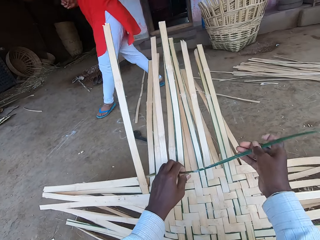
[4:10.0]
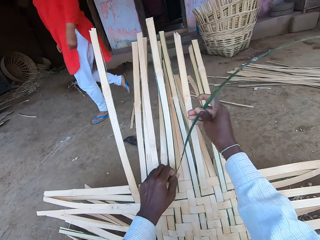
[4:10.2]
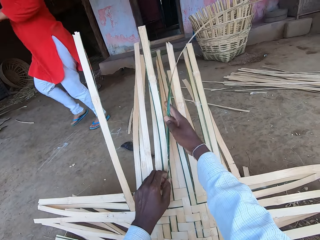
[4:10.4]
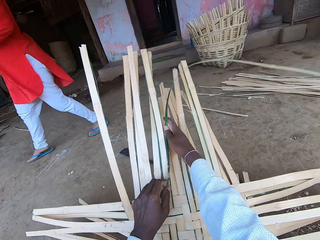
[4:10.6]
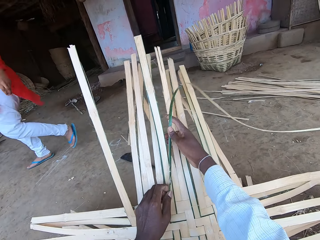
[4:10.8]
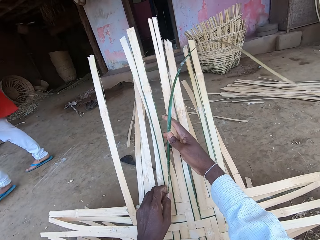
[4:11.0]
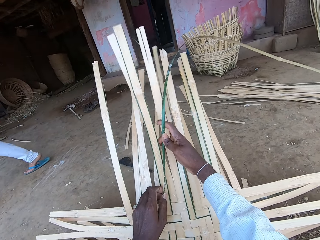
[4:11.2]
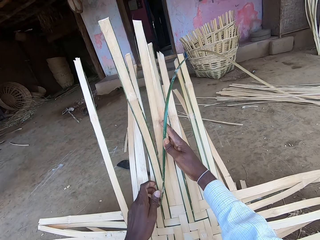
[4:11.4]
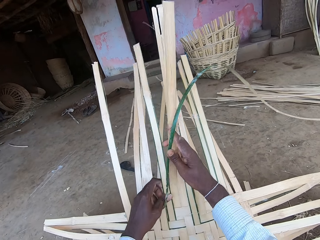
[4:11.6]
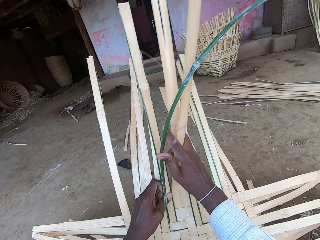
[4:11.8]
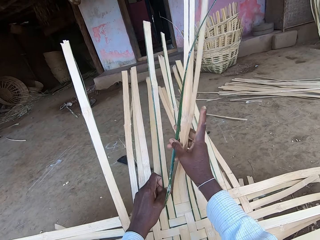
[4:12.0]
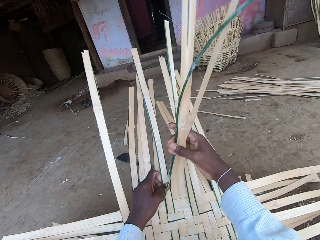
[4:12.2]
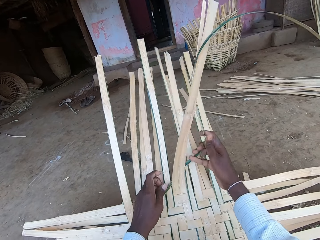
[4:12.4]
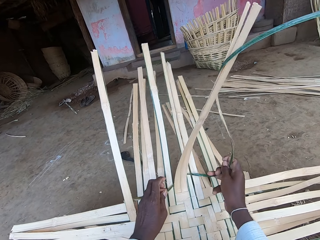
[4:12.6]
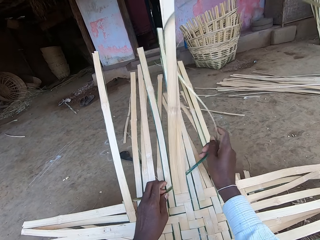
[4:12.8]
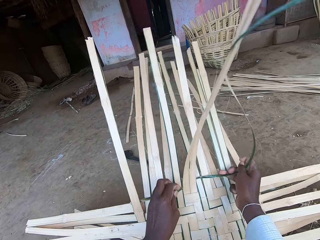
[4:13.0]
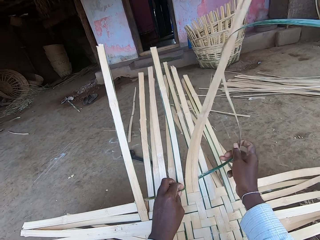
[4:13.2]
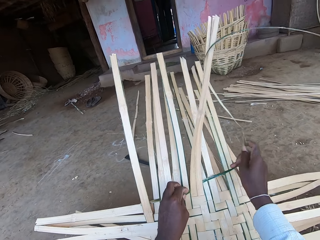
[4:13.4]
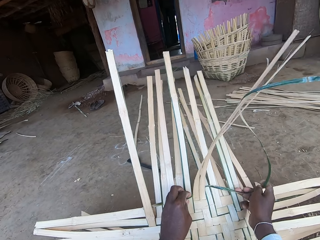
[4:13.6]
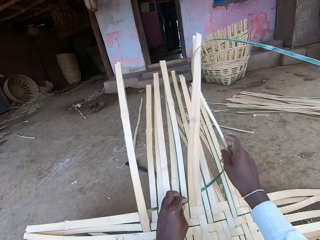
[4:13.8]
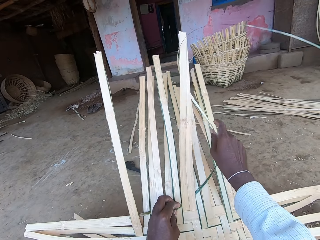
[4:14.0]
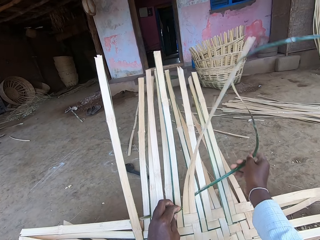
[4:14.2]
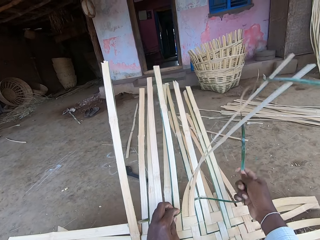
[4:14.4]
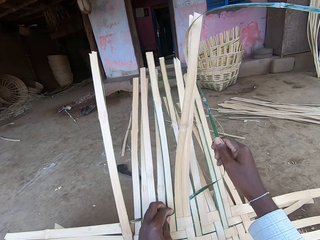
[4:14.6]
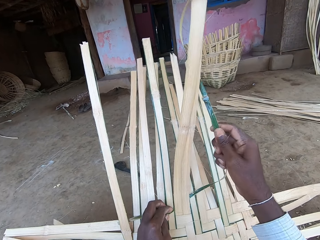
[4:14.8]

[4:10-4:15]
The camera wearer bends the bamboo strip in the woven bamboo on the floor to his left hand with his right hand. A woman passes in front of the camera wearer. The camera wearer adjusts some bamboo strips of the woven bamboo on the floor with his right hand.

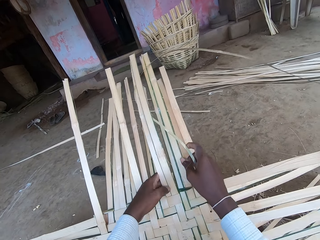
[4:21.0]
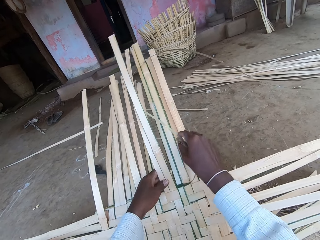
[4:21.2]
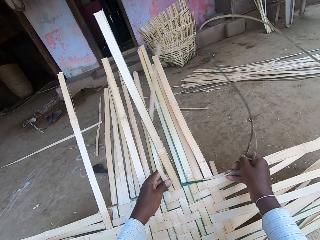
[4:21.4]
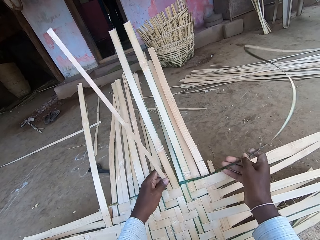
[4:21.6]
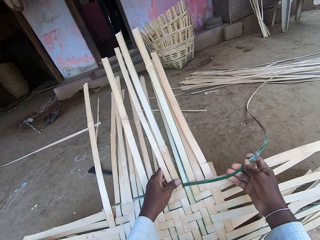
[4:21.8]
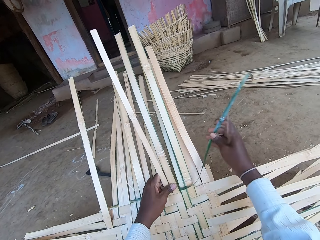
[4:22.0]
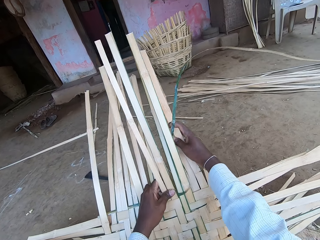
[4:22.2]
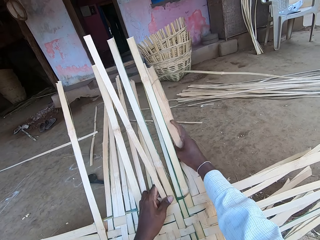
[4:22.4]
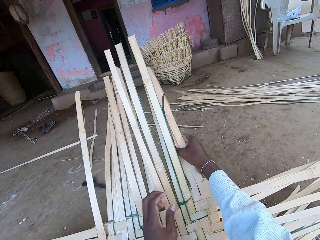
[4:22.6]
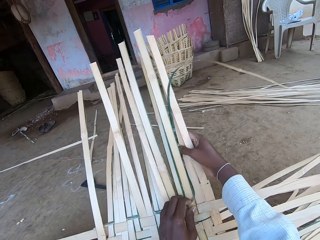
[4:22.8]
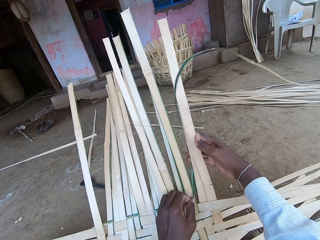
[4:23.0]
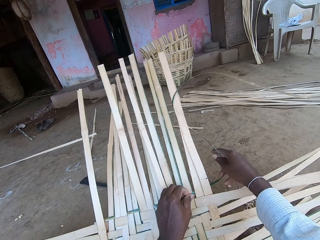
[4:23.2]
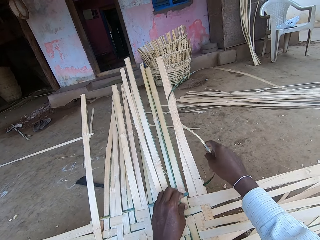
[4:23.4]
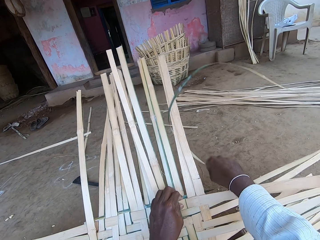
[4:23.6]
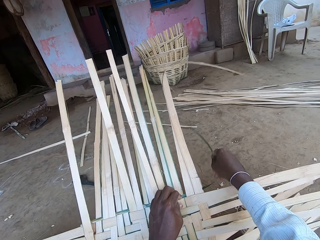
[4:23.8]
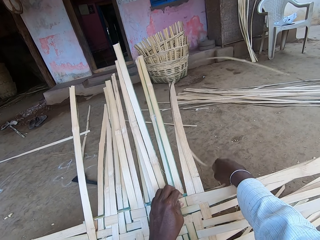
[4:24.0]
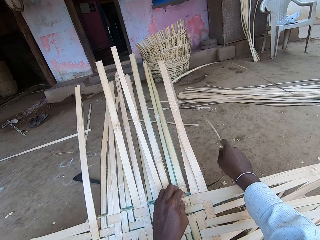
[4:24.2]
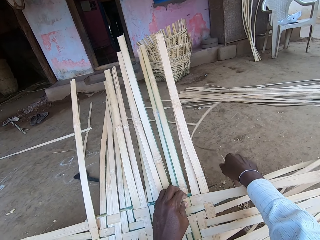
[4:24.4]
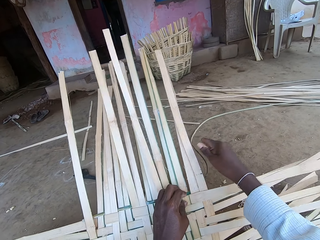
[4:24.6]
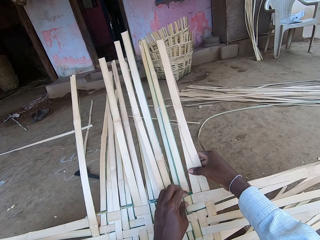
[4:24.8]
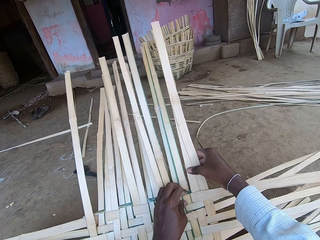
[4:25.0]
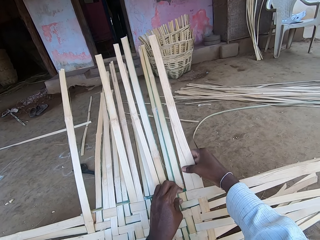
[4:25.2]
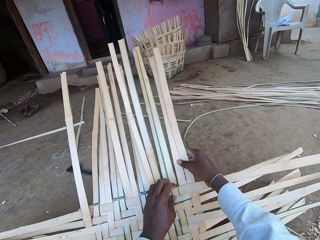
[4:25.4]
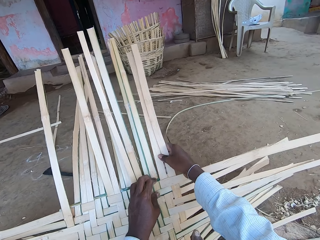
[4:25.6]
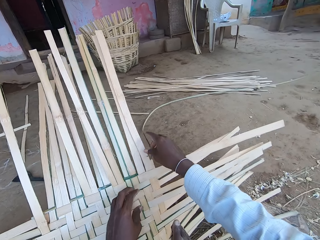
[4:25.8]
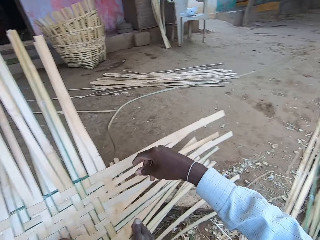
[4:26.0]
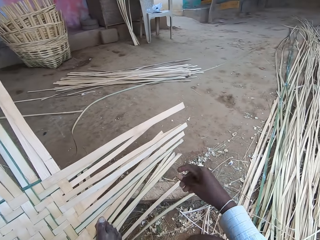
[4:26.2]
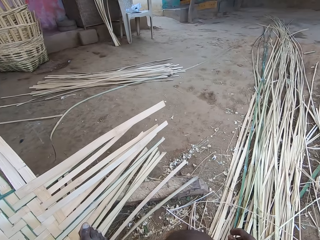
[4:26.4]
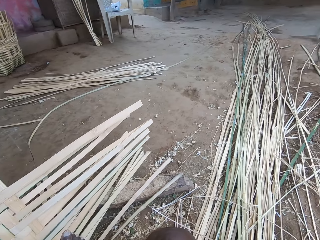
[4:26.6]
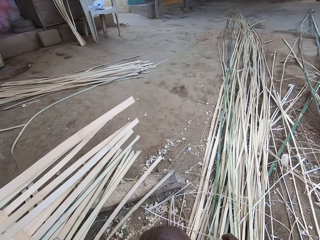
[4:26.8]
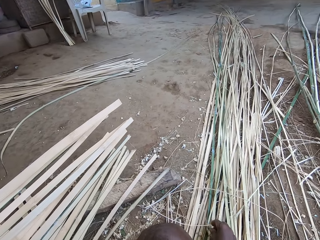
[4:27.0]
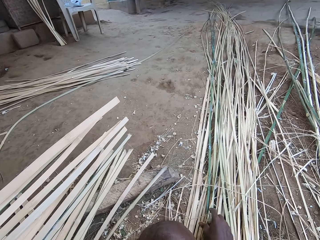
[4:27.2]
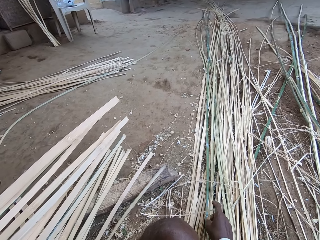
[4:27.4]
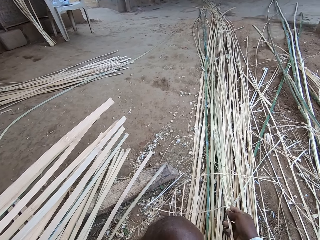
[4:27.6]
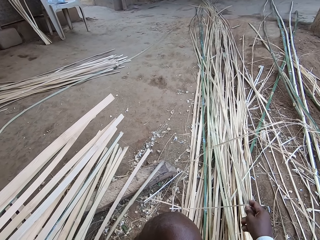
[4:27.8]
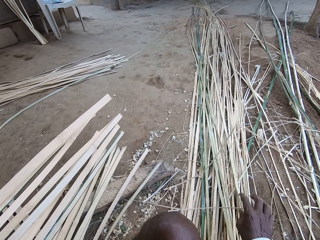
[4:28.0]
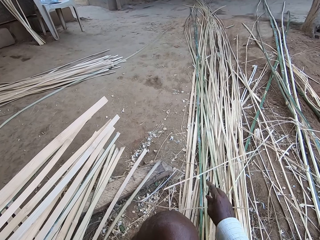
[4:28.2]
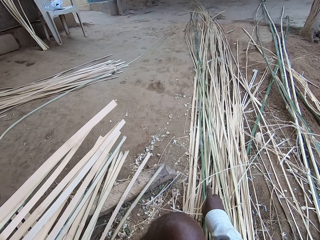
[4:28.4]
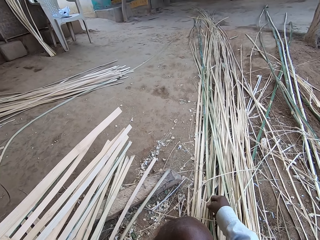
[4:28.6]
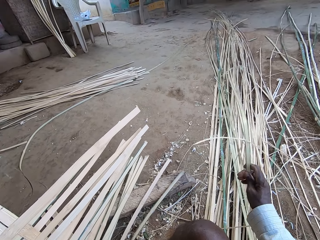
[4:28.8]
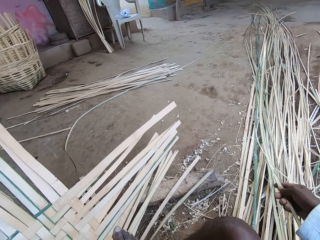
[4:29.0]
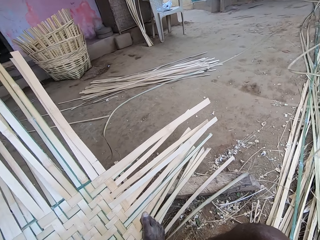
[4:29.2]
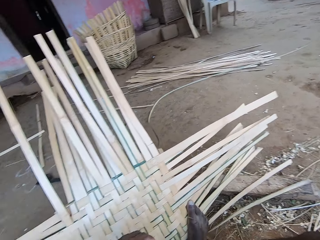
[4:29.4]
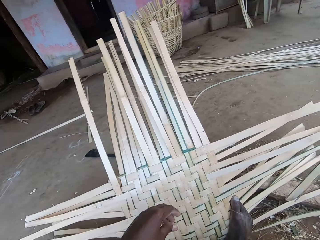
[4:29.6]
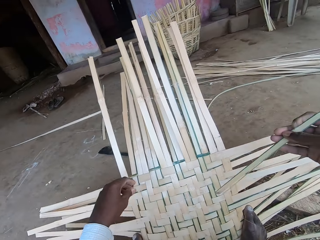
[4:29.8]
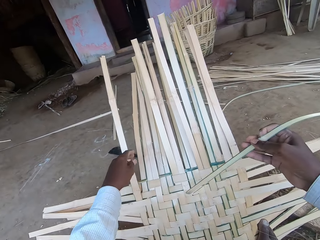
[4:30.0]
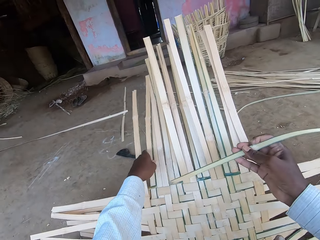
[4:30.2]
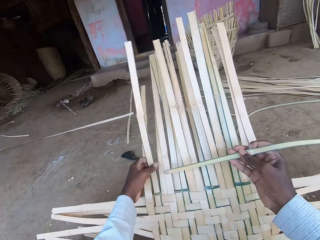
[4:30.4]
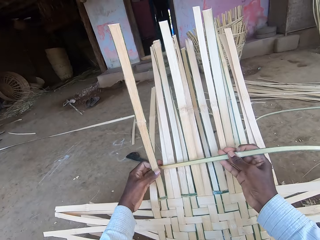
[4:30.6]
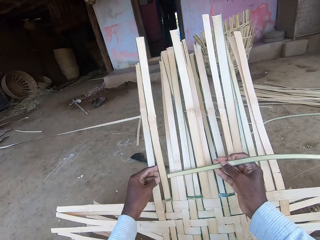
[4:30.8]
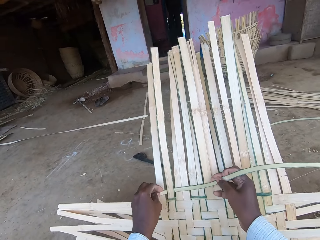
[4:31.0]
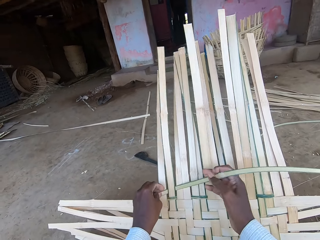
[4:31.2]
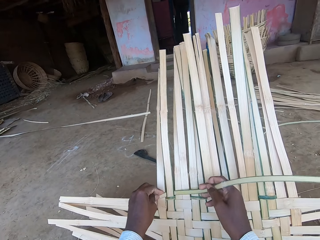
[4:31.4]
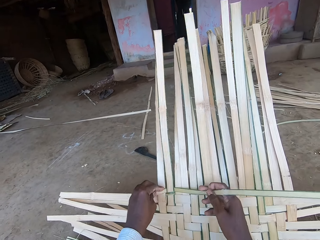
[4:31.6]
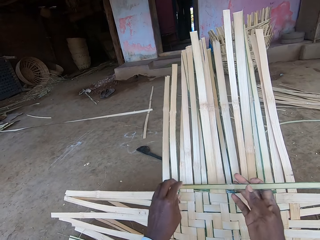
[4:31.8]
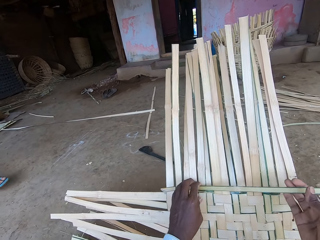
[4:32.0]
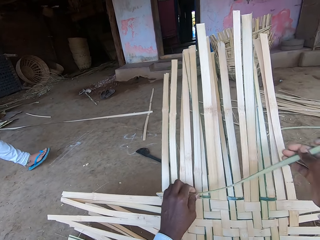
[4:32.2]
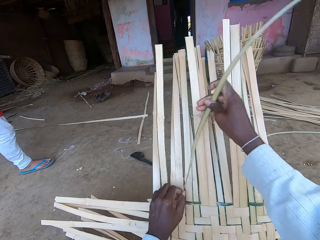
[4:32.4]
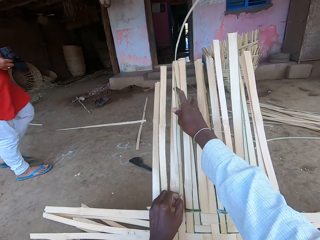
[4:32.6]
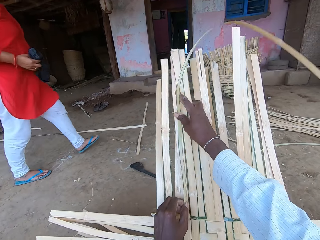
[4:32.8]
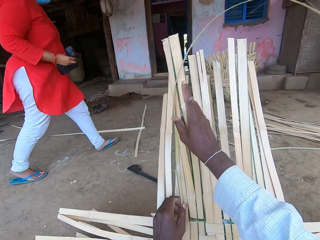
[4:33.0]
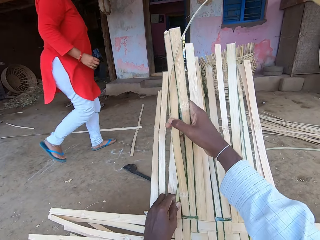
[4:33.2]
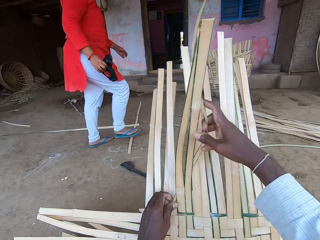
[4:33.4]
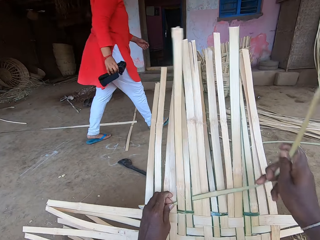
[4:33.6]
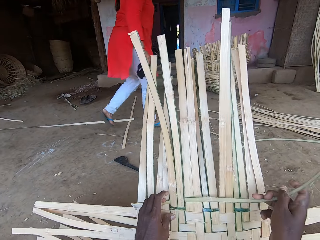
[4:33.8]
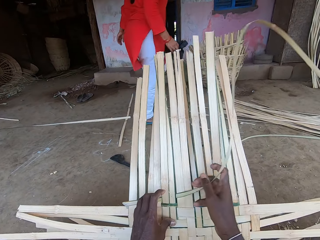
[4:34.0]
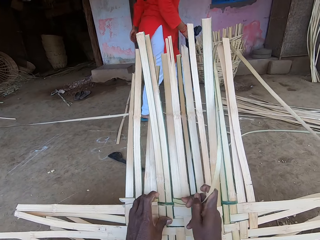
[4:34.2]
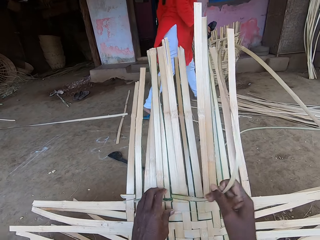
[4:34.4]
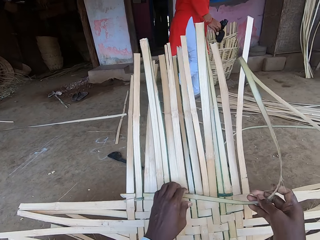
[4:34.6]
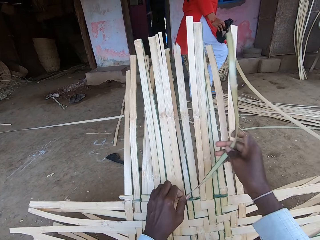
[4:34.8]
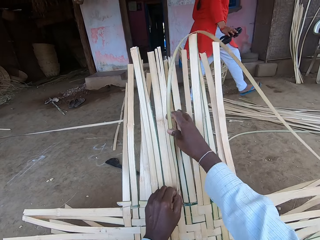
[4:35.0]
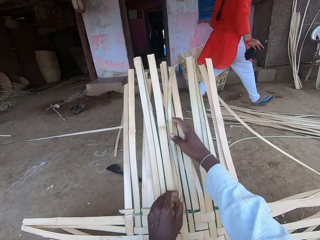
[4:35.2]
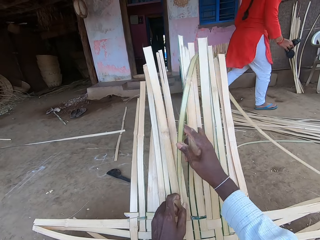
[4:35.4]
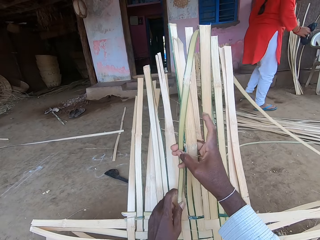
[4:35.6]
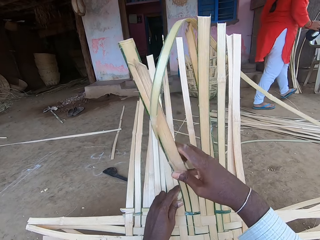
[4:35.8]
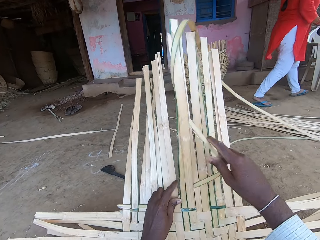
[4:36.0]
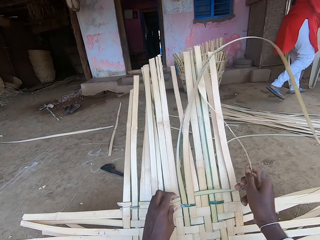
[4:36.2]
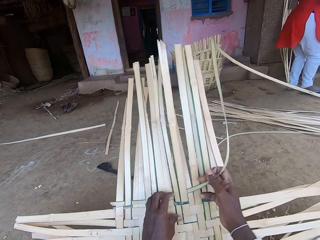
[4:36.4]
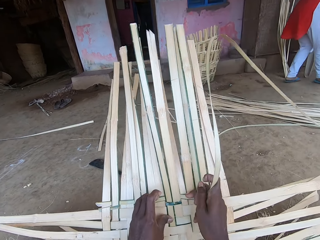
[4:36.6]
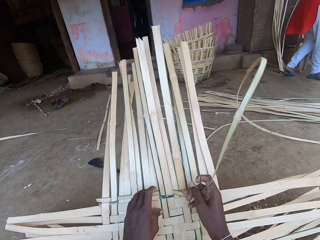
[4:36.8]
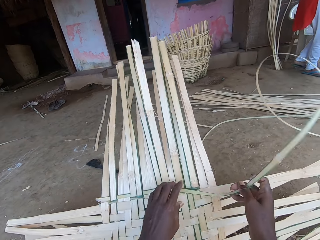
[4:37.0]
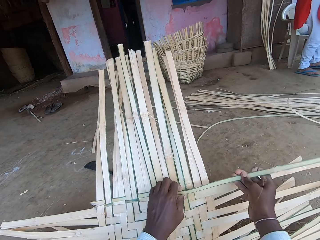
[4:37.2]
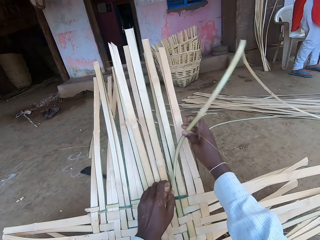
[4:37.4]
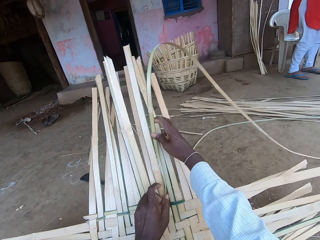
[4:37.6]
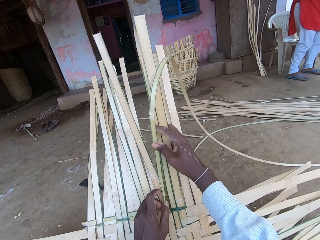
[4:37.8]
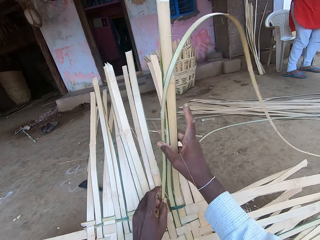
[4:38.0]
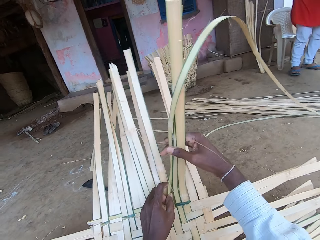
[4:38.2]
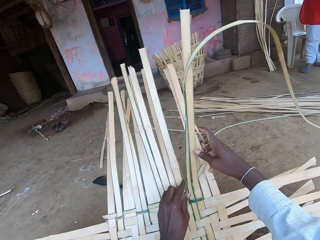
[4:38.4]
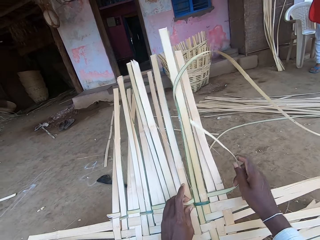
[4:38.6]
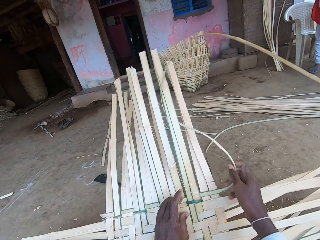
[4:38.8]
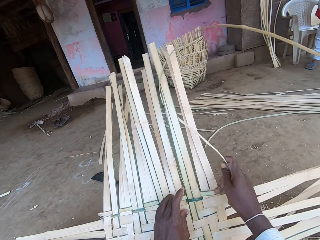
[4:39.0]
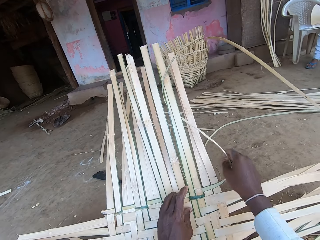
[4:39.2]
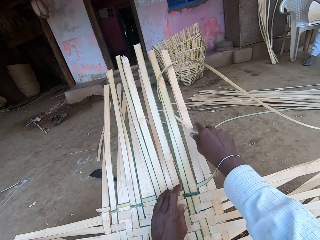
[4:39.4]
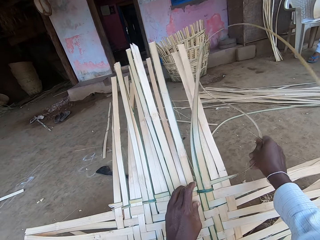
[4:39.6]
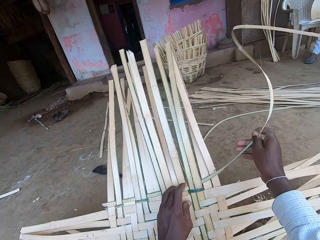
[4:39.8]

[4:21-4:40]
The camera wearer passes the bamboo strip behind some bamboo strips of the woven bamboo with his right hand. He adjusts the bamboo strips of the woven bamboo with his right hand. He adjusts a bamboo strip with his right hand. He picks a bamboo strip on the floor with his right hand. He weaves the bamboo with the woven bamboo with both hands. A woman passes in front of the camera wearer. The woman picks a nylon on the chair with her left hand.
